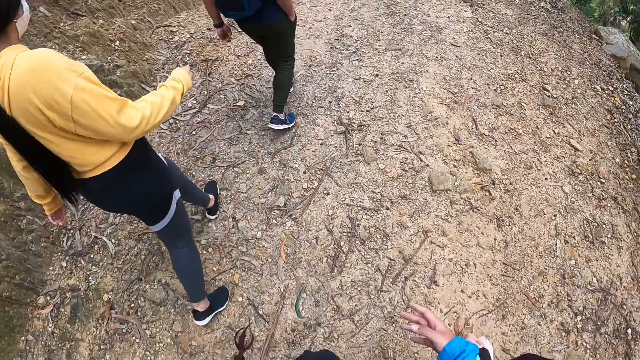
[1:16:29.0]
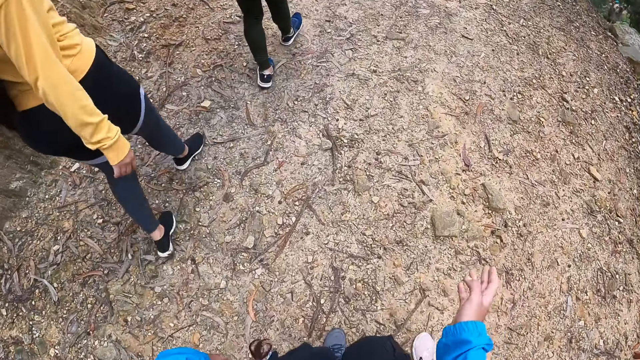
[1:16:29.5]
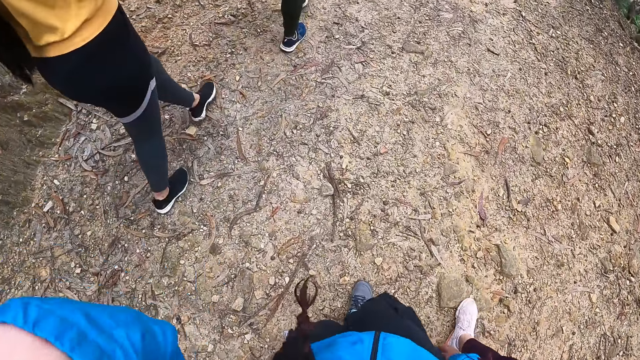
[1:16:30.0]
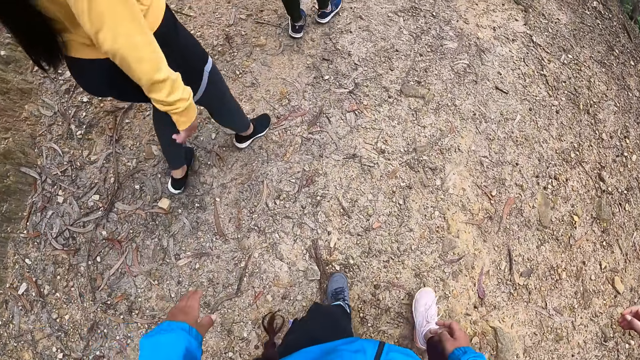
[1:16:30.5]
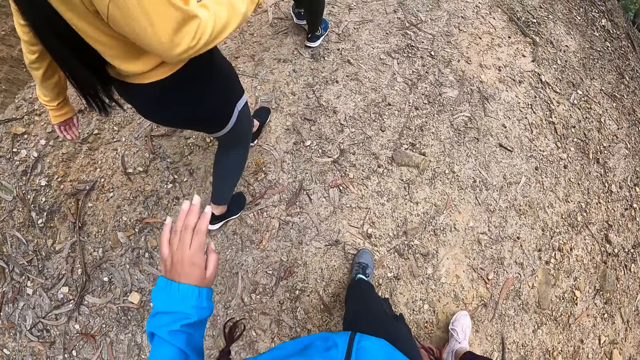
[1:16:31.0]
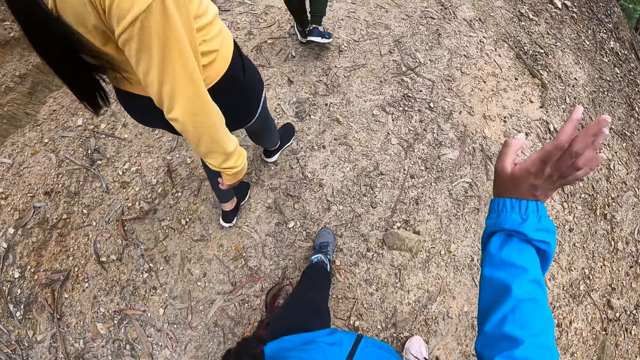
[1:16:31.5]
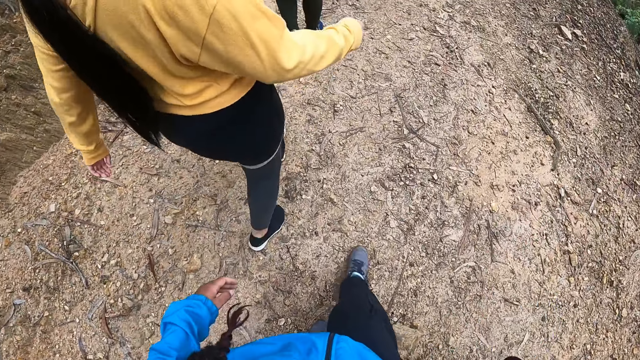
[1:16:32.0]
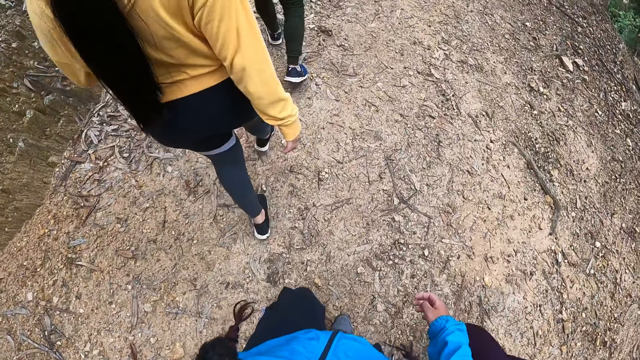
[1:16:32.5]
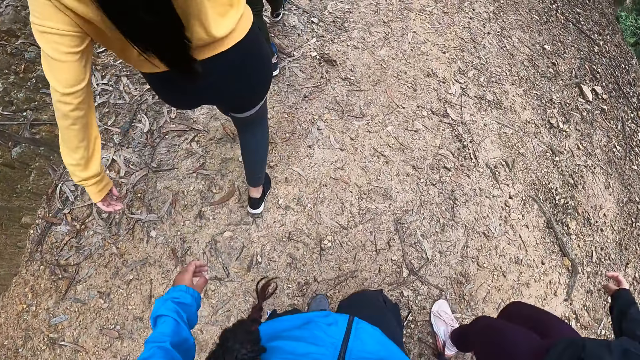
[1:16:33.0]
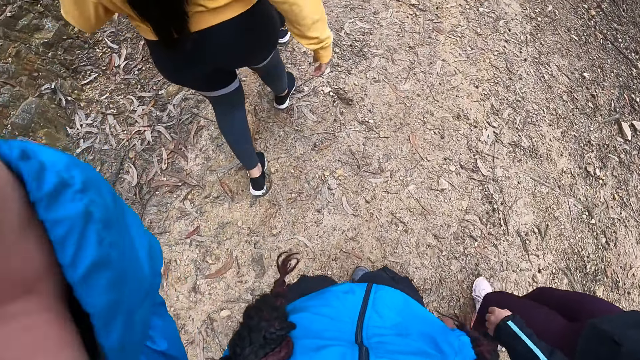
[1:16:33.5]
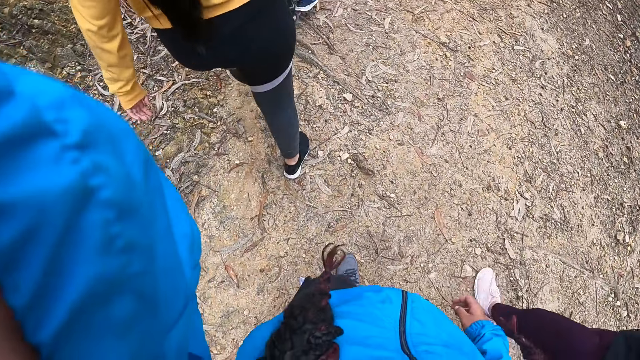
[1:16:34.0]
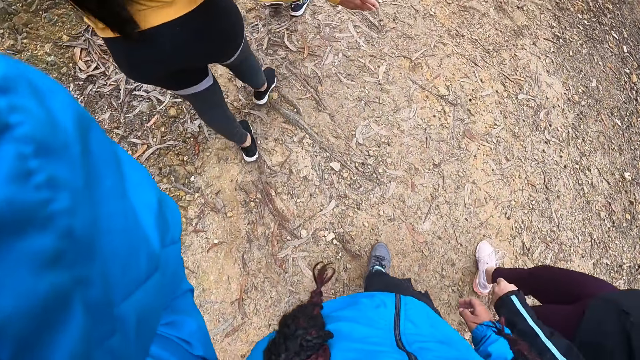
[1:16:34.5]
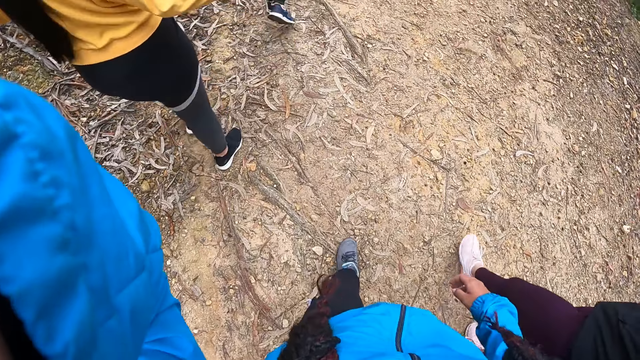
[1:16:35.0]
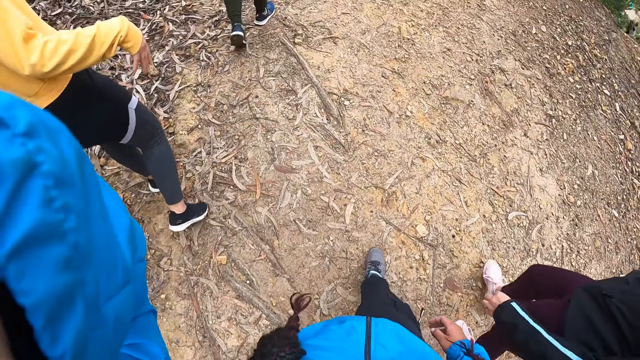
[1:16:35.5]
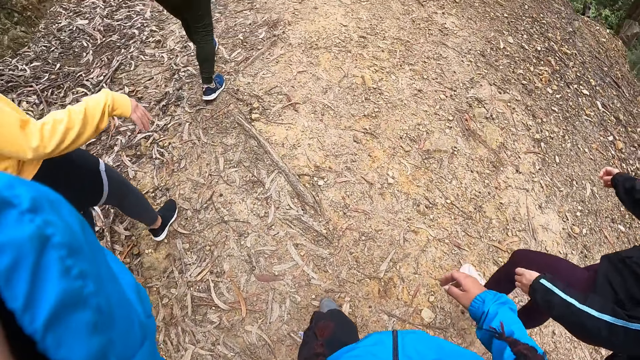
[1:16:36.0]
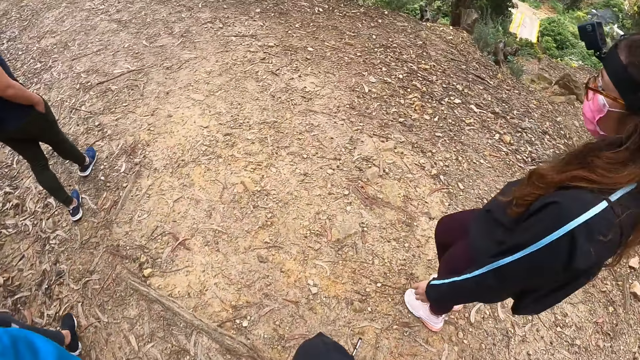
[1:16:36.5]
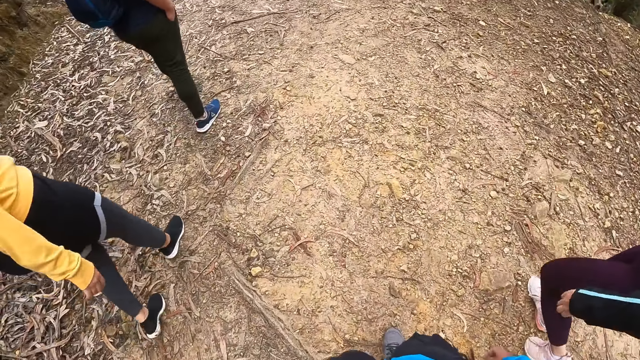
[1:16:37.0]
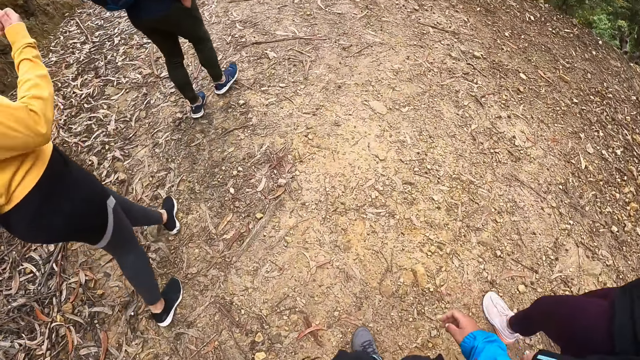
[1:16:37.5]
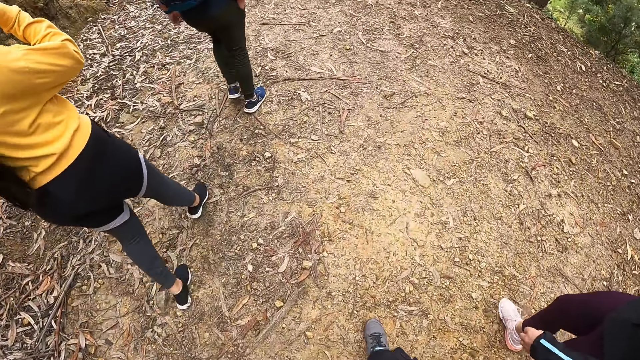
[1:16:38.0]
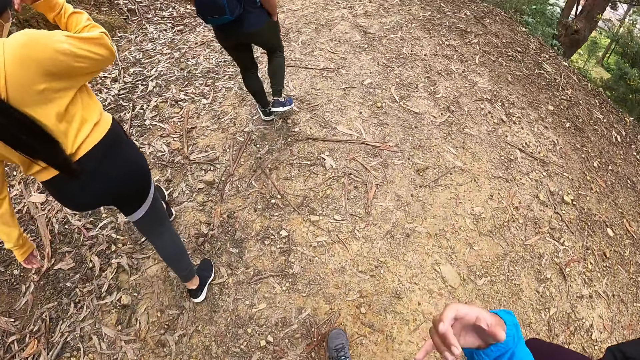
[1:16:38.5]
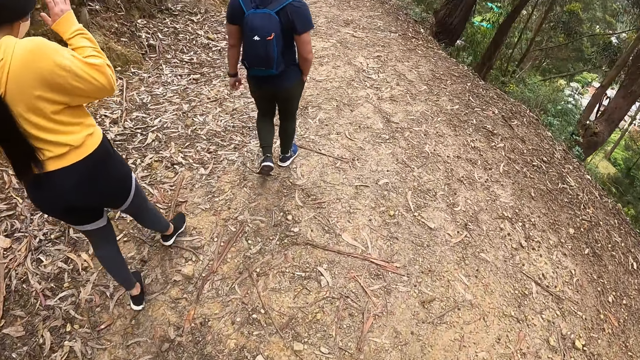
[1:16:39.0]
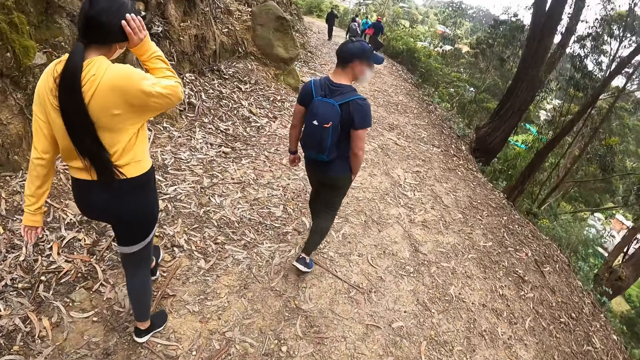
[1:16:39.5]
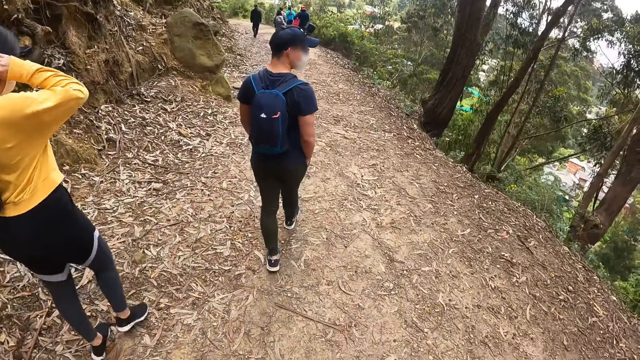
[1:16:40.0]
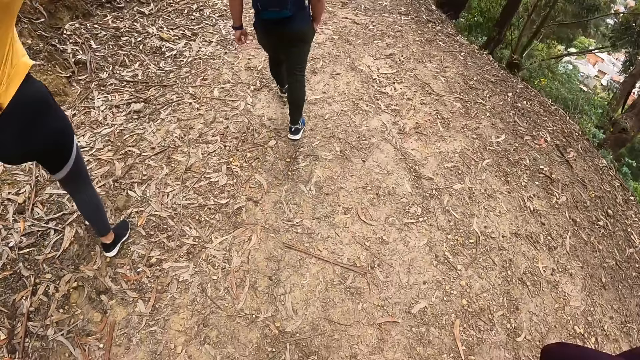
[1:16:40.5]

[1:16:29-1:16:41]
The camera wearer raises her hand. She adjusts the camera with her left hand.

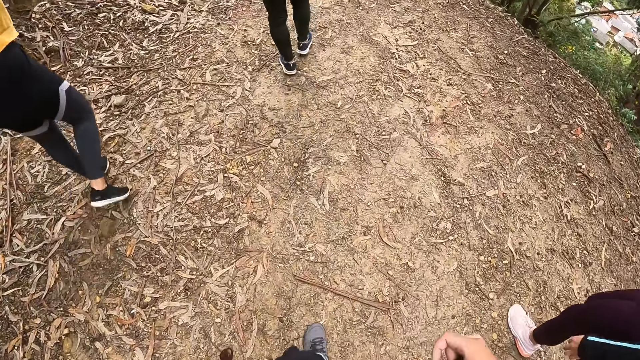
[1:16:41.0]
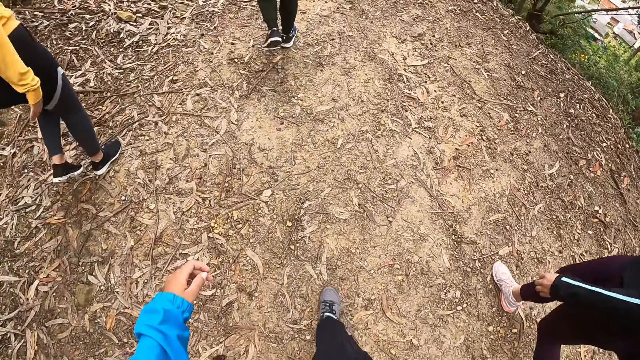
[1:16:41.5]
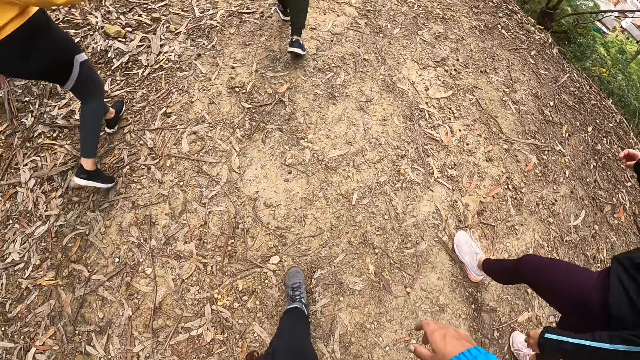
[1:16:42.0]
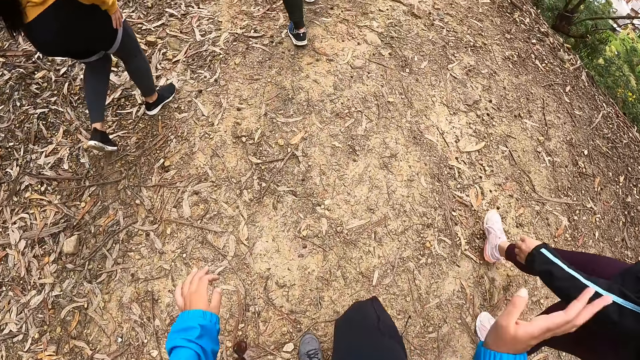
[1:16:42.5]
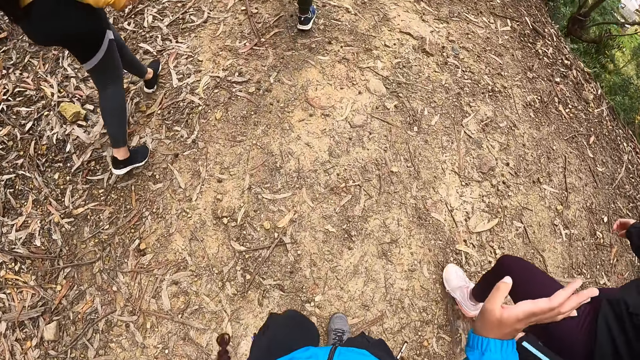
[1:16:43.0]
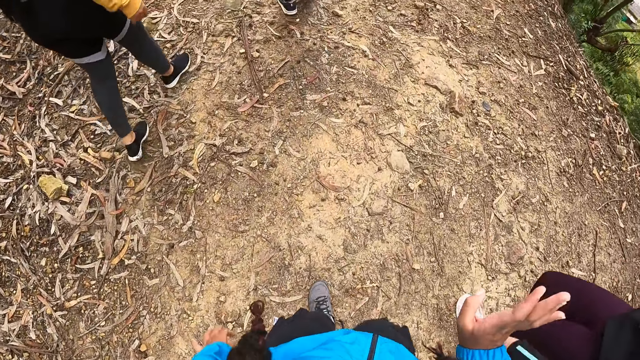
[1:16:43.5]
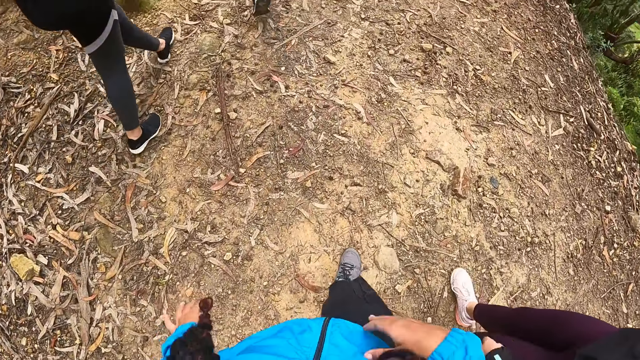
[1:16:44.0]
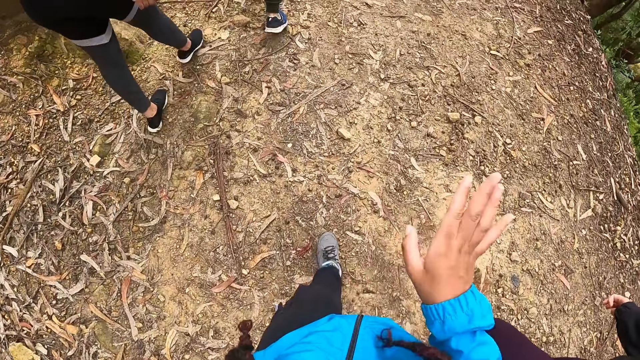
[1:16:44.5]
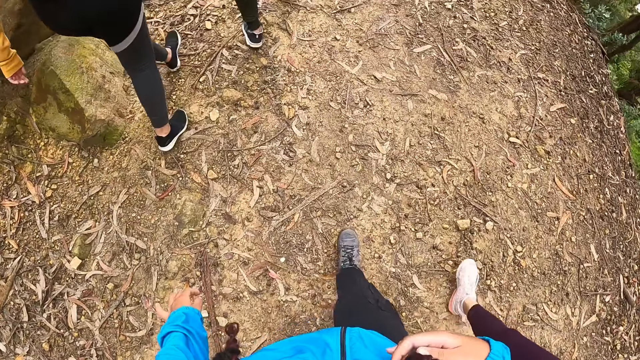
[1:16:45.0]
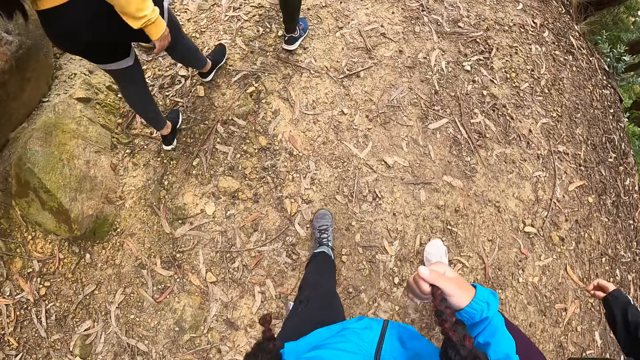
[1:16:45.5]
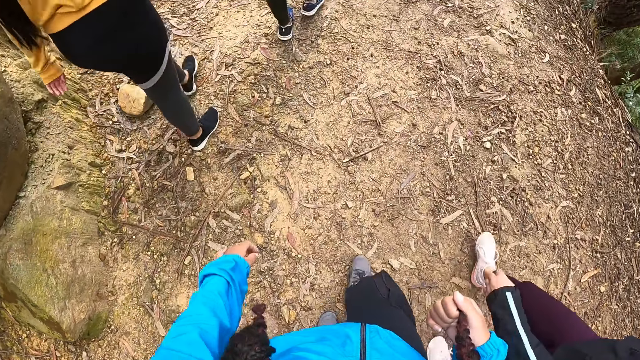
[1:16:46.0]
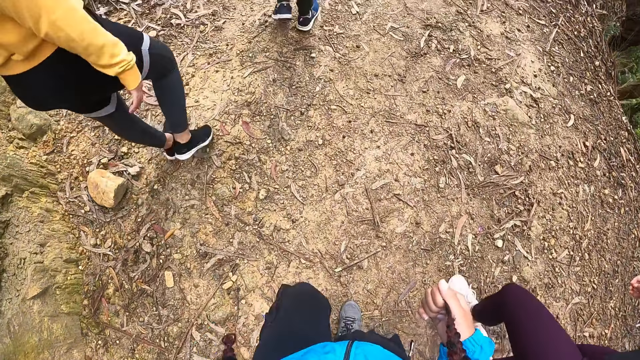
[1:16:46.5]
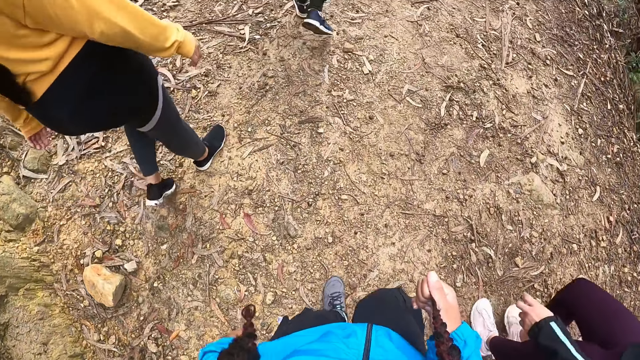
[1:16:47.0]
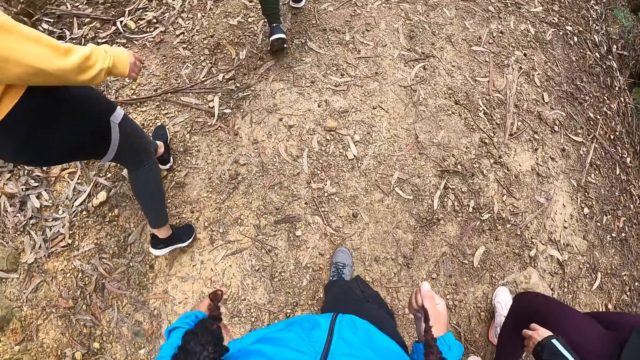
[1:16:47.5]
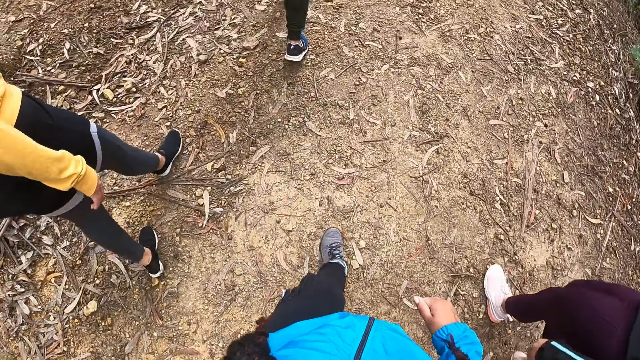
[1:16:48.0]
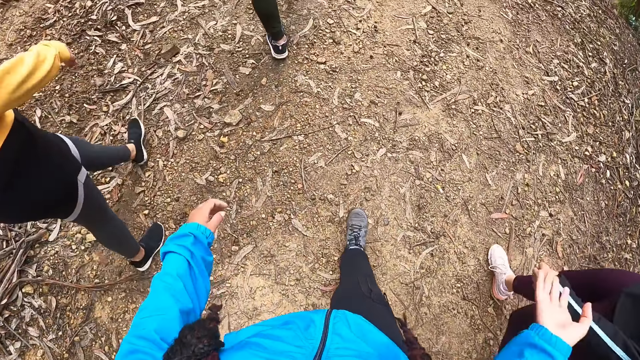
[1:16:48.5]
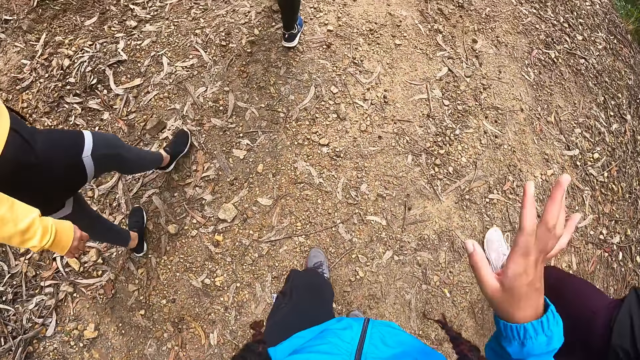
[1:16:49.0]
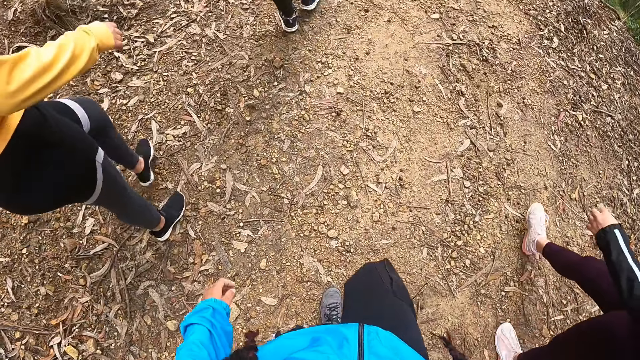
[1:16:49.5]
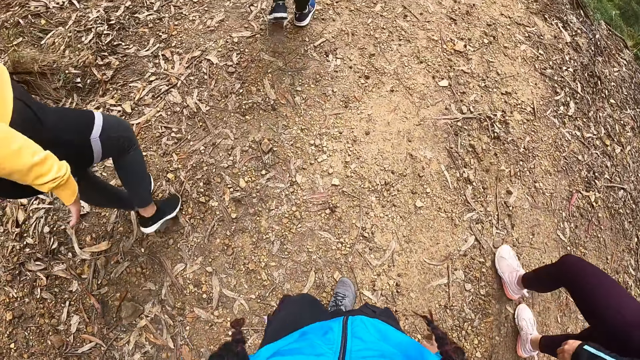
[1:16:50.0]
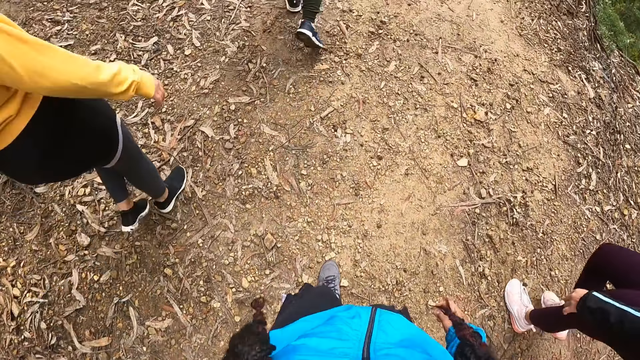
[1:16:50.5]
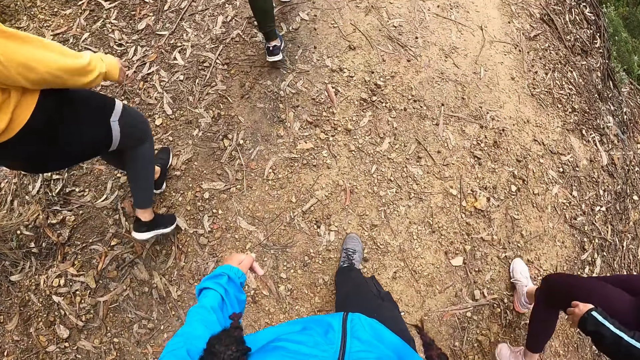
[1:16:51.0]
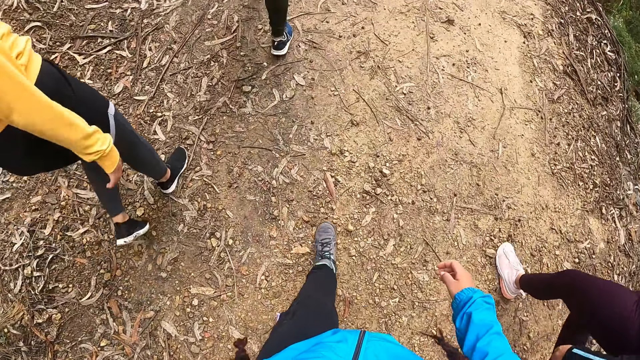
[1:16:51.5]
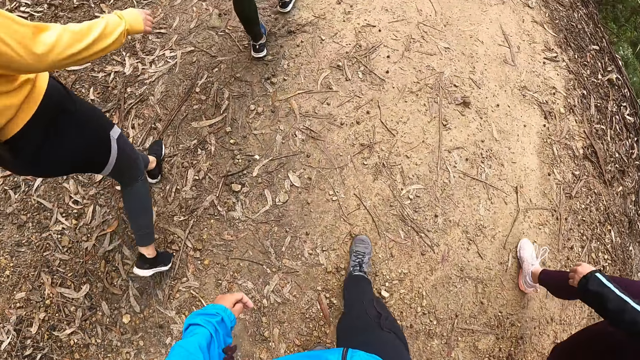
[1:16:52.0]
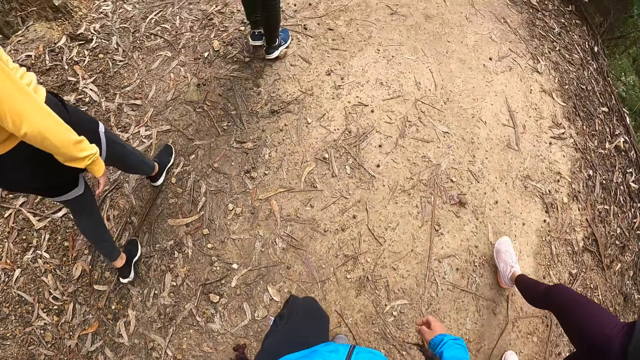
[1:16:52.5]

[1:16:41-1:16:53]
The camera wearer holds her hair with her right hand. She removes her right hand from her hair. She moves her hands and walks around.
